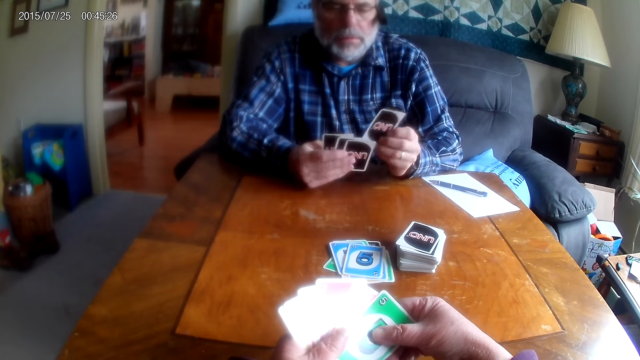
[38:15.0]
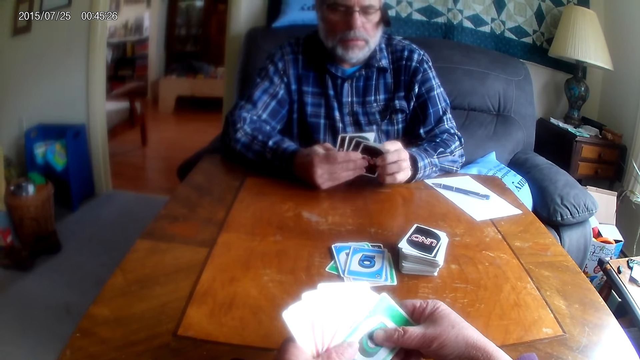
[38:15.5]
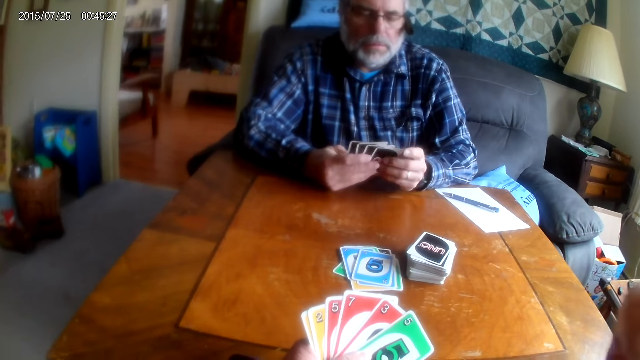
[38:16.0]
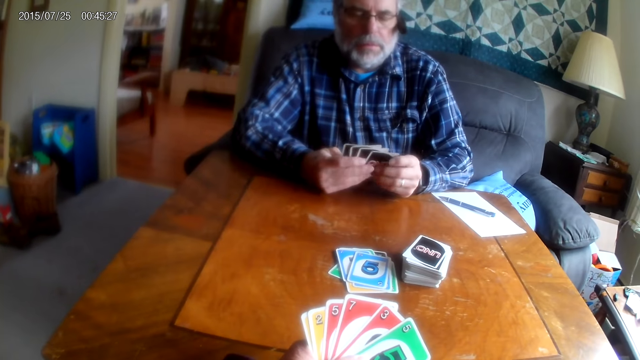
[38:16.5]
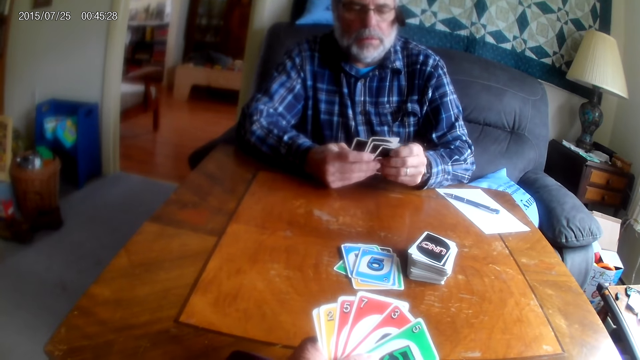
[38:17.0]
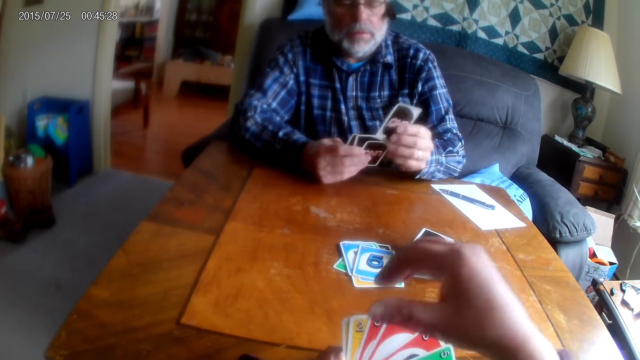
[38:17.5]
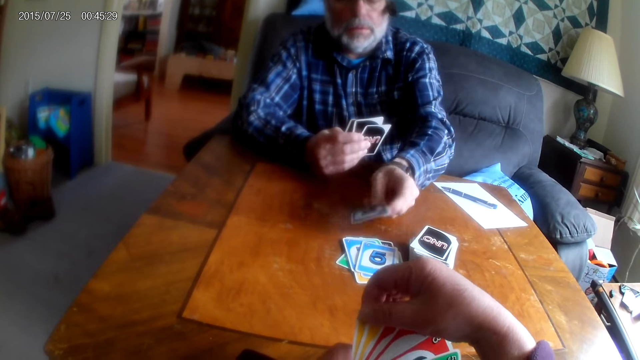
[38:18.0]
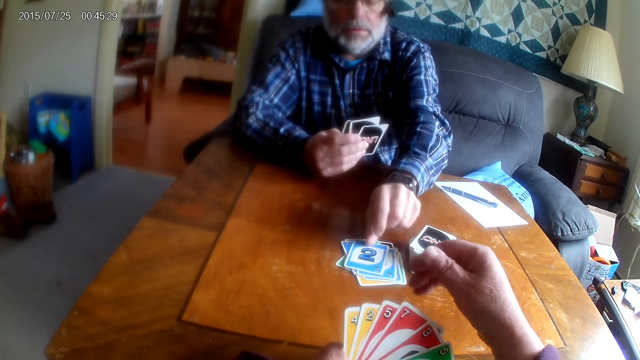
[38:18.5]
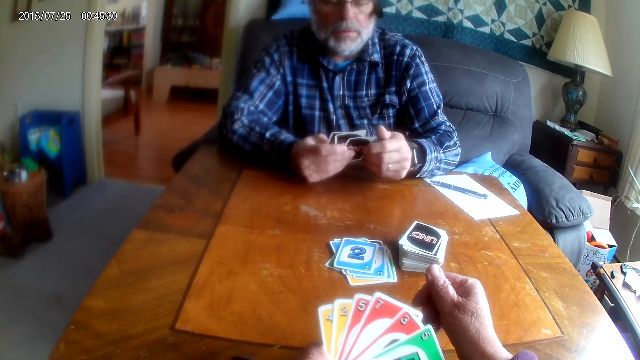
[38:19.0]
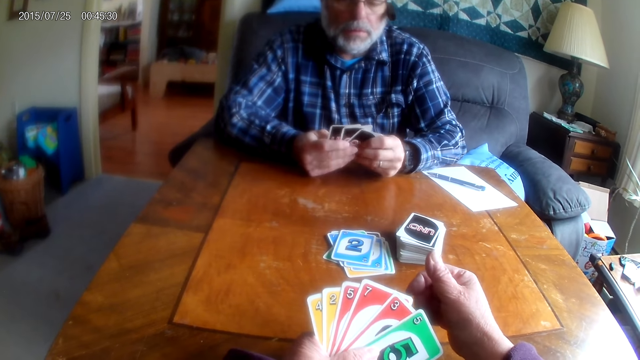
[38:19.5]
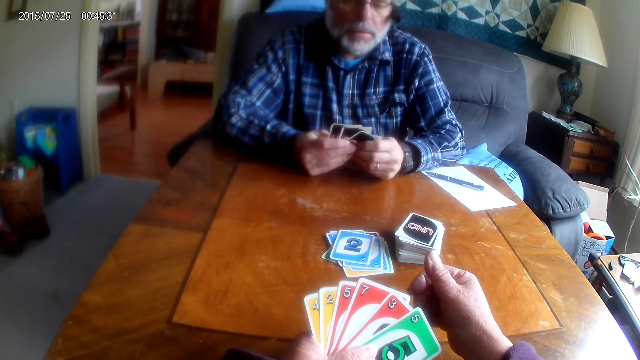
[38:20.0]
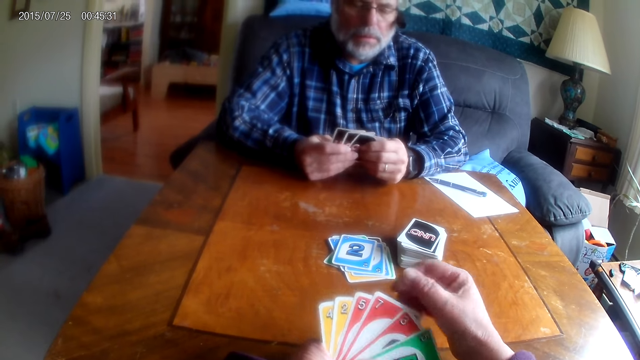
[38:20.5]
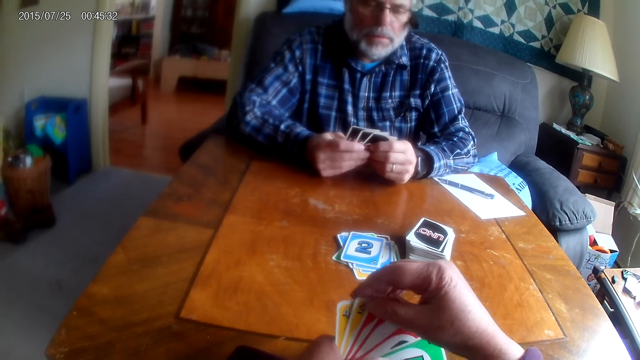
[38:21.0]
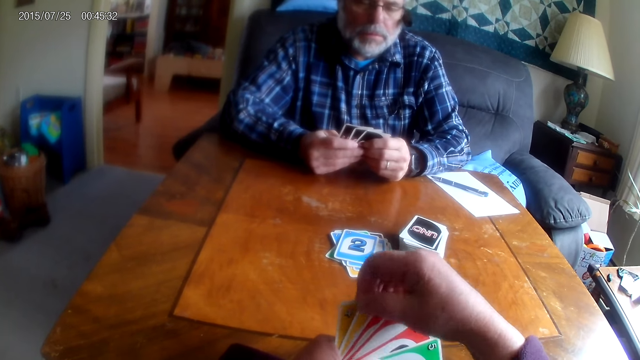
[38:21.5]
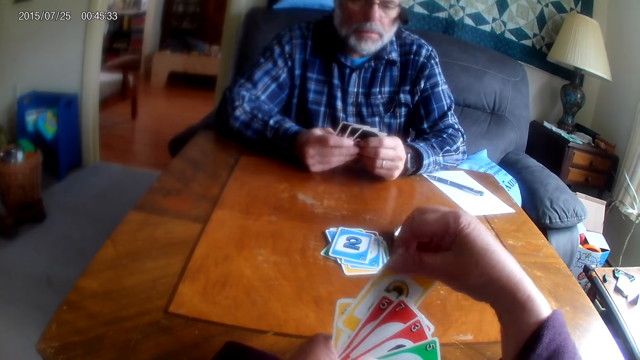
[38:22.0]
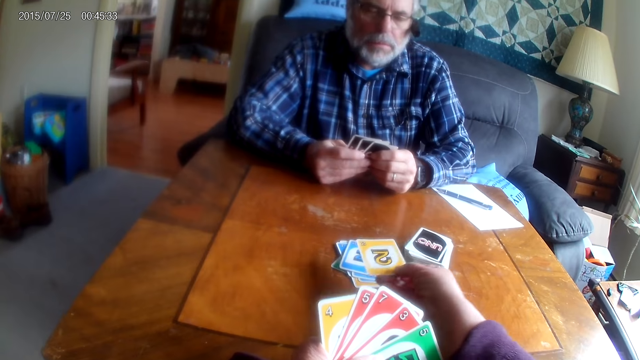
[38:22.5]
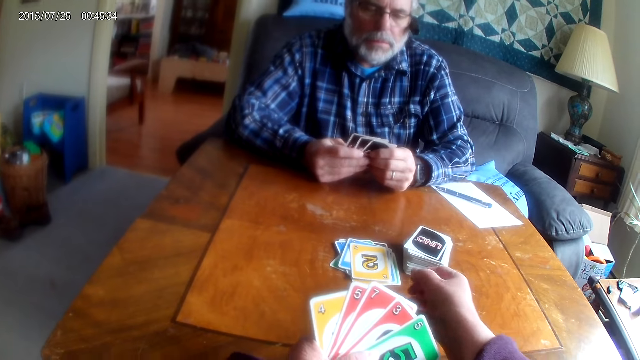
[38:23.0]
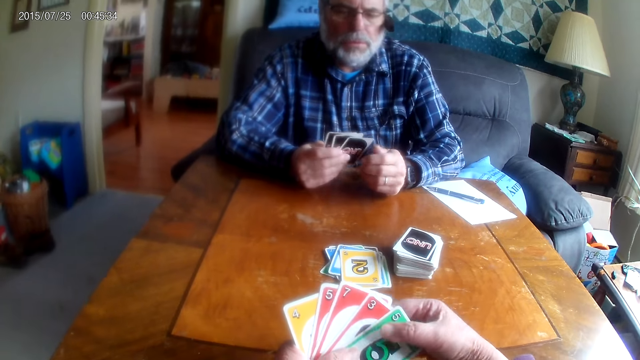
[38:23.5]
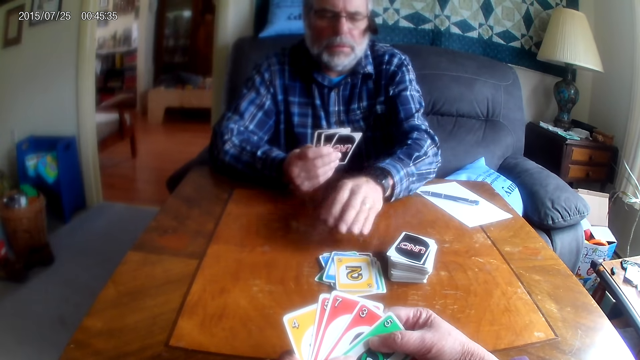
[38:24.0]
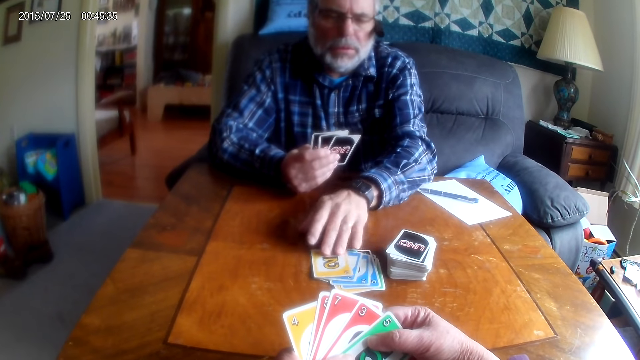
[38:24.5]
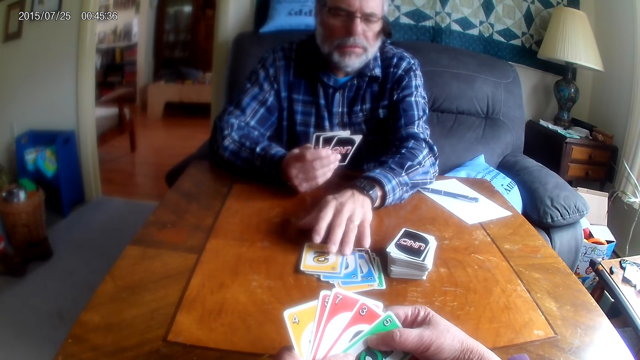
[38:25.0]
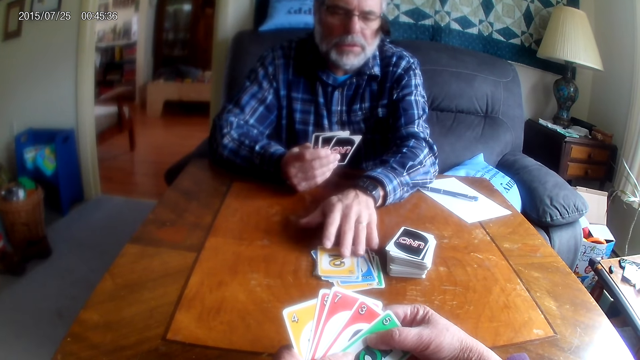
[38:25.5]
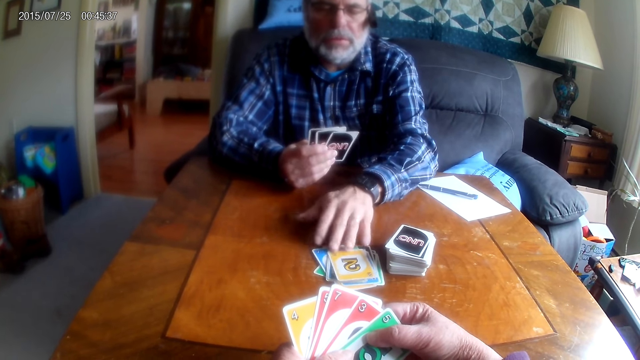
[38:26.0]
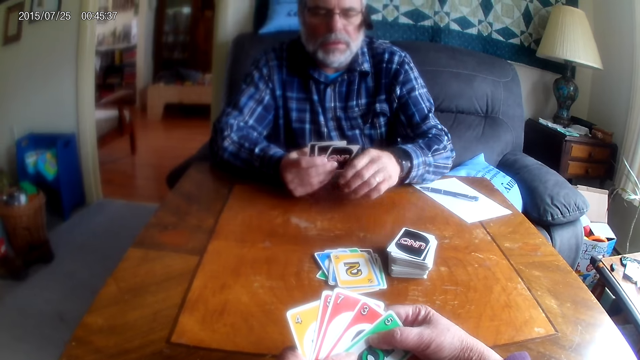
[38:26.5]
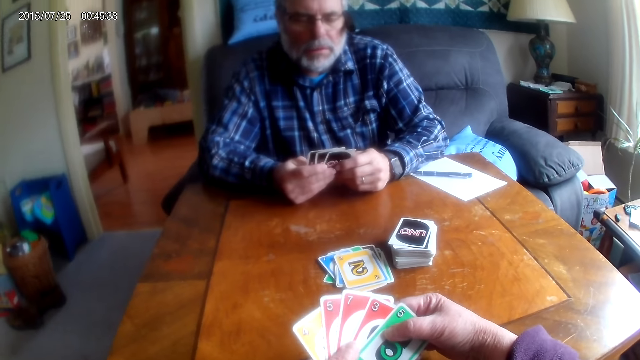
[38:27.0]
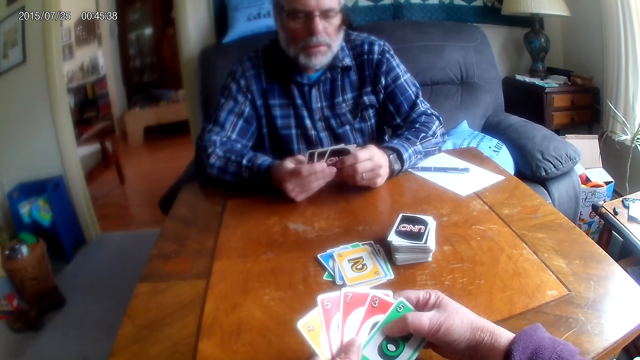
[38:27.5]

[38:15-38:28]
A man places a card on the table. The camera wearer places a card on the table. The man touches cards on the table and pulls the card.

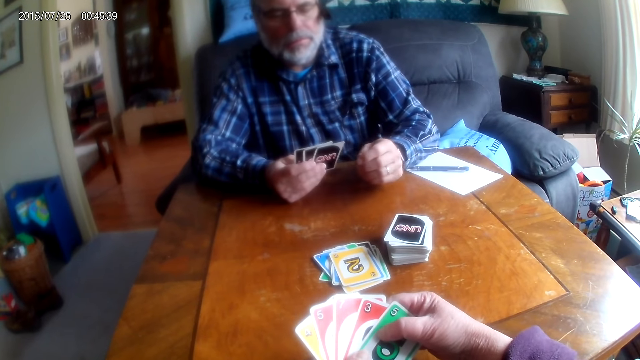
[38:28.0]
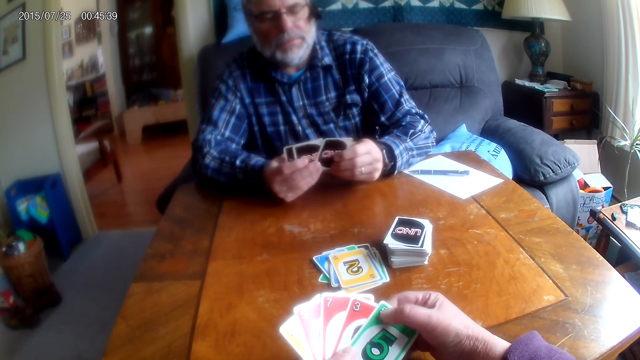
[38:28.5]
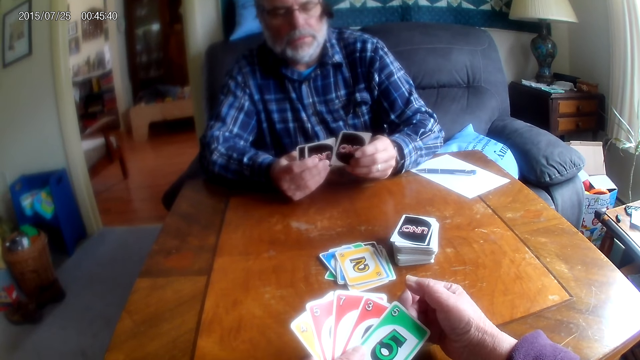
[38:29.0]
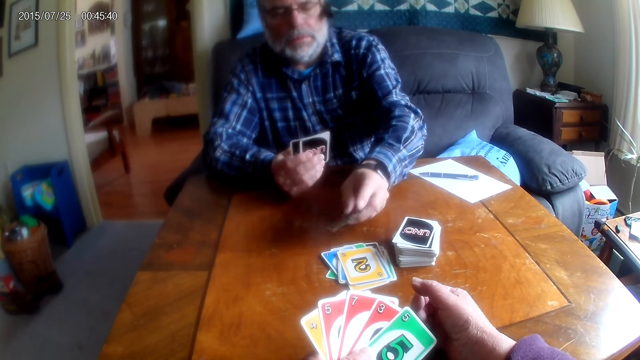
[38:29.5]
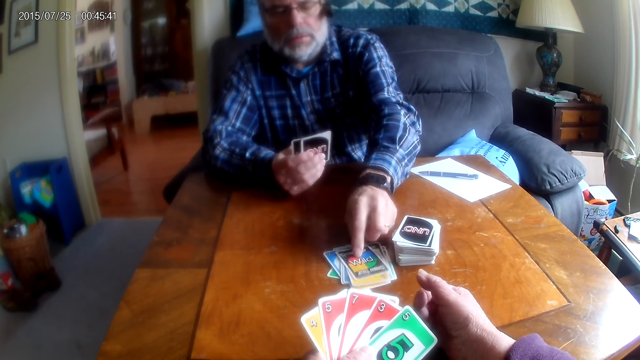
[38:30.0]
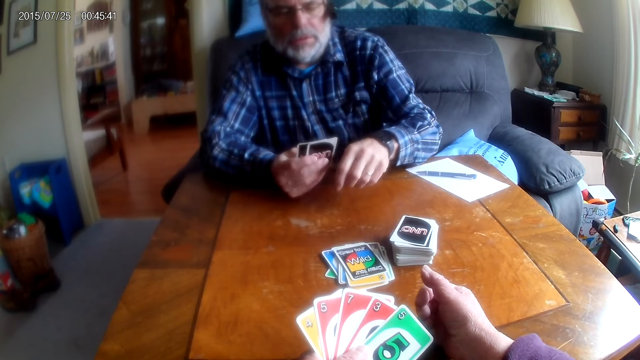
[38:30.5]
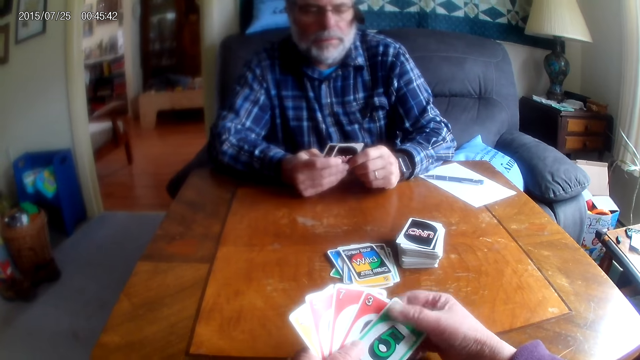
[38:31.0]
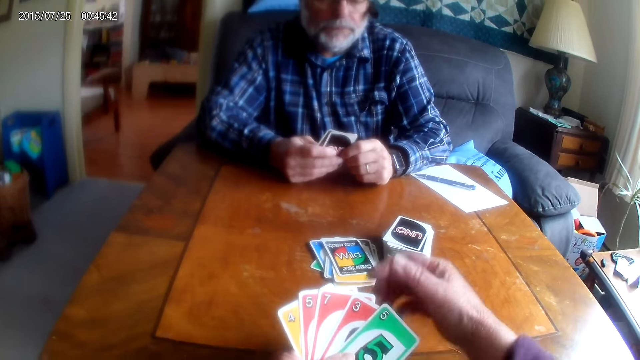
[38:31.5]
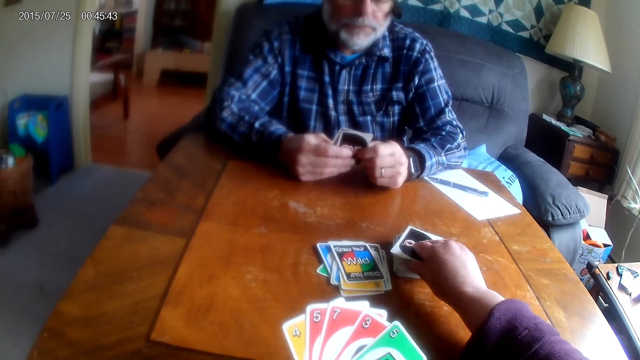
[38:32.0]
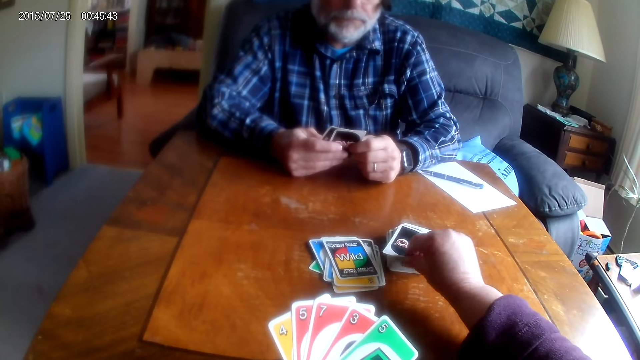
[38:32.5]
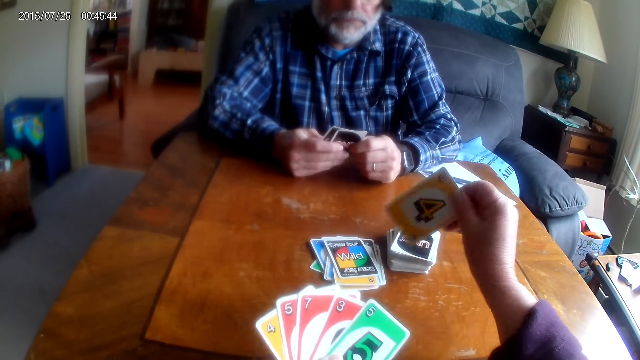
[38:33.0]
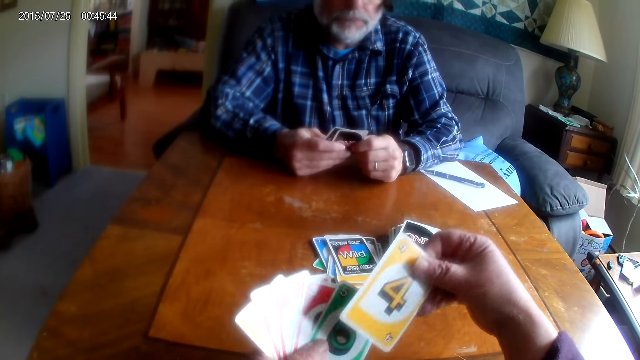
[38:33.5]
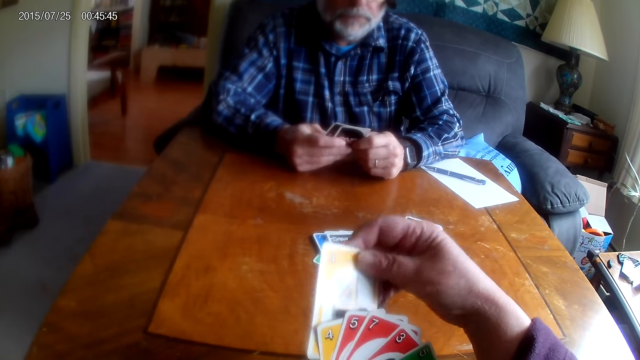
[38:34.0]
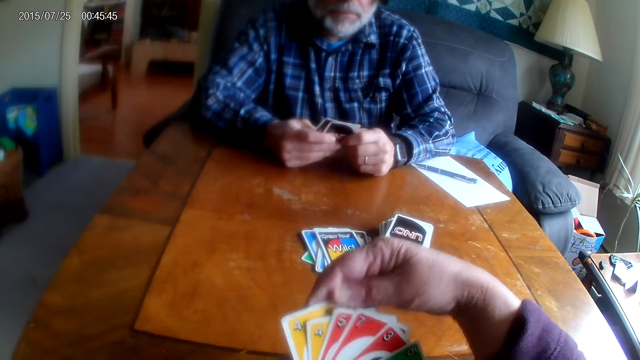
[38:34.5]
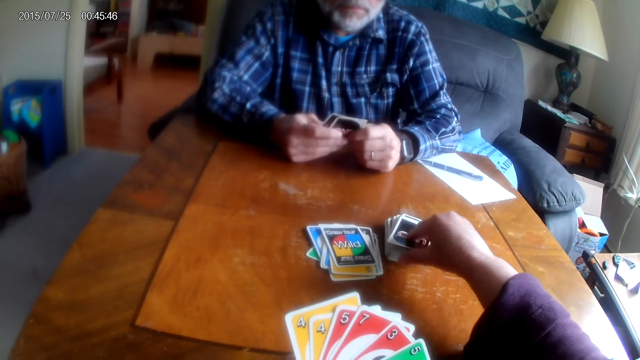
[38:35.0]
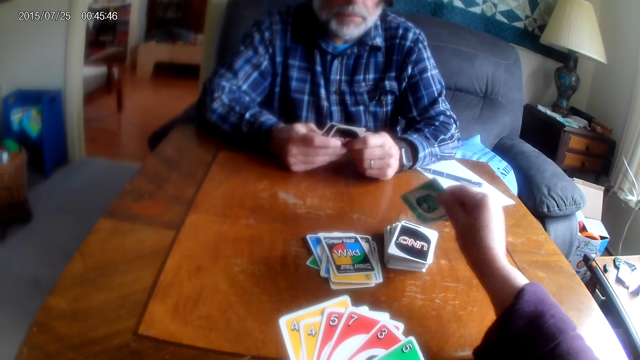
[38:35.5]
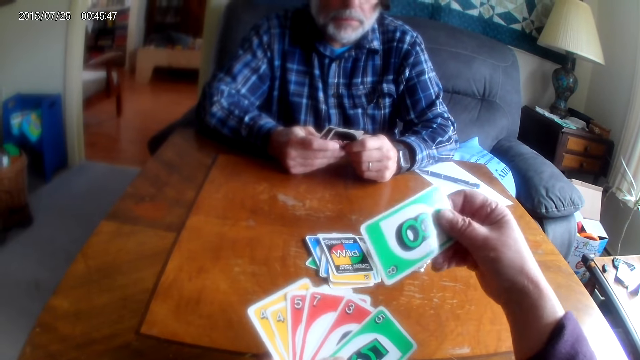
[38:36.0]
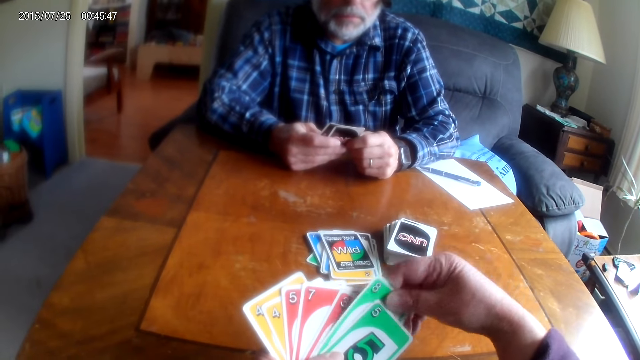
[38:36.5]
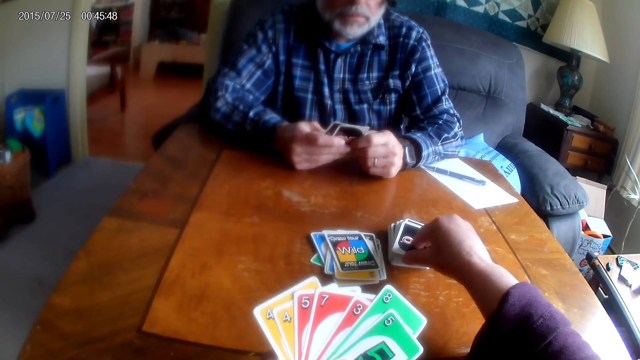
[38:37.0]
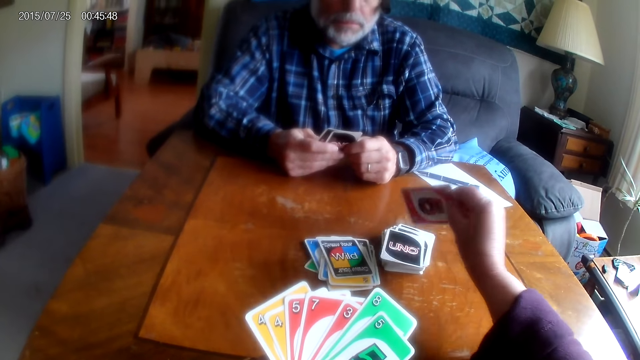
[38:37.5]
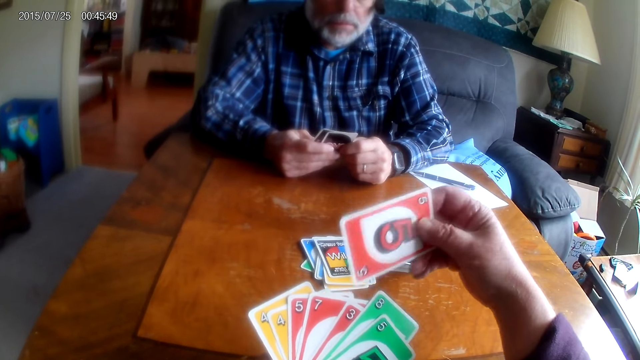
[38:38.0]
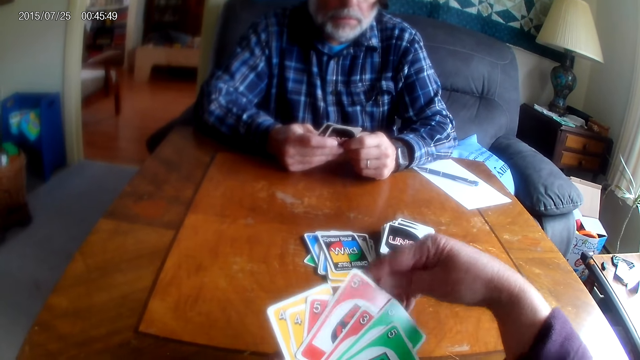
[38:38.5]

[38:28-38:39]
A man places a card on the table. The man pulls the card. The camera wearer picks cards from the table. The man pulls the card.
